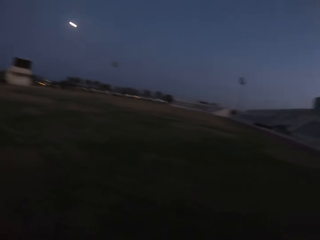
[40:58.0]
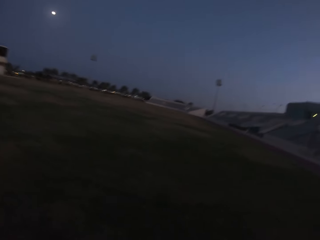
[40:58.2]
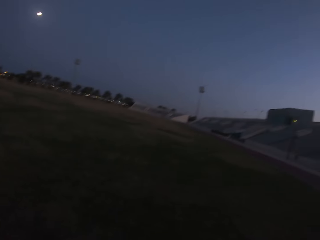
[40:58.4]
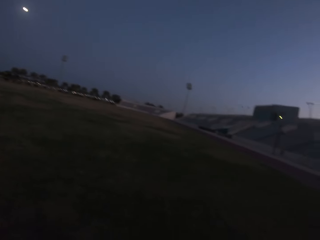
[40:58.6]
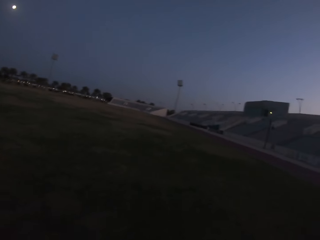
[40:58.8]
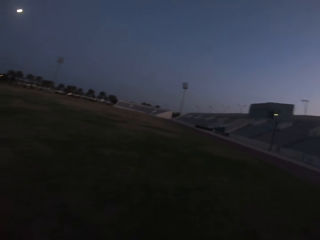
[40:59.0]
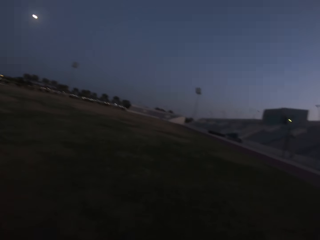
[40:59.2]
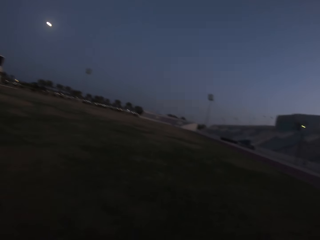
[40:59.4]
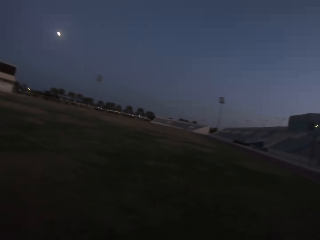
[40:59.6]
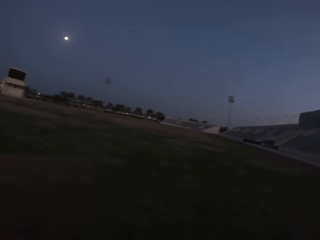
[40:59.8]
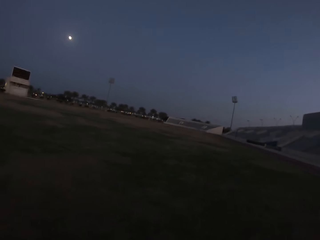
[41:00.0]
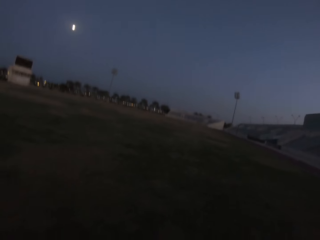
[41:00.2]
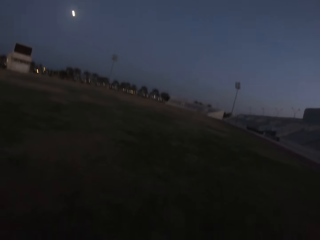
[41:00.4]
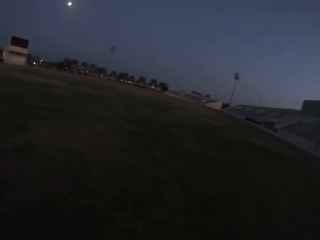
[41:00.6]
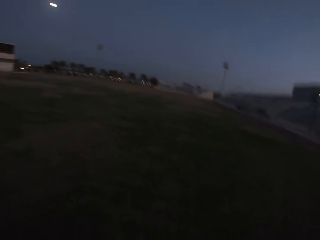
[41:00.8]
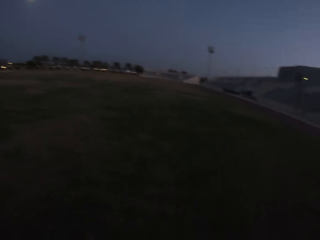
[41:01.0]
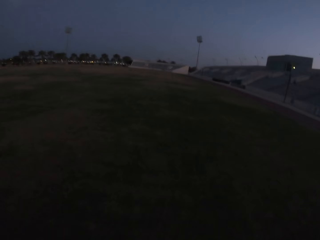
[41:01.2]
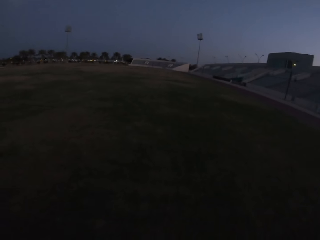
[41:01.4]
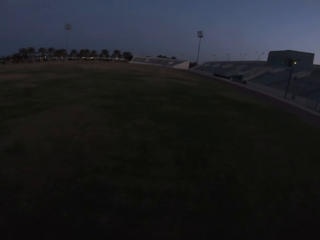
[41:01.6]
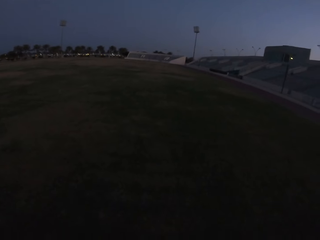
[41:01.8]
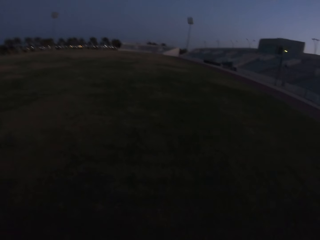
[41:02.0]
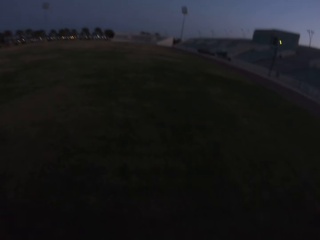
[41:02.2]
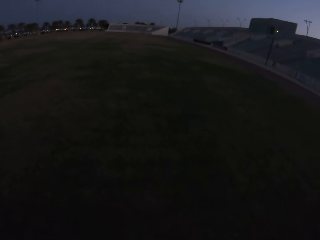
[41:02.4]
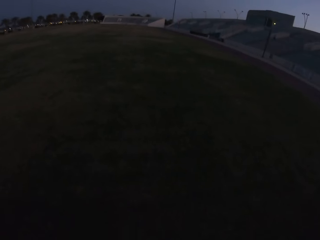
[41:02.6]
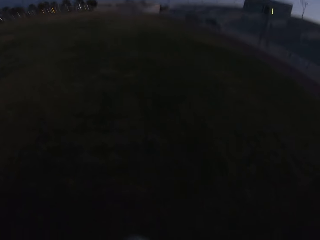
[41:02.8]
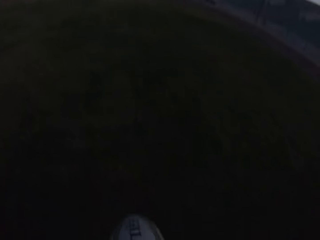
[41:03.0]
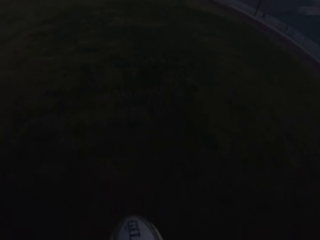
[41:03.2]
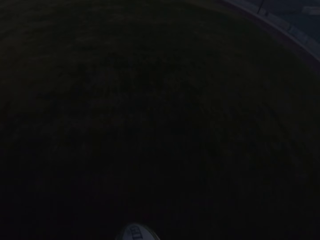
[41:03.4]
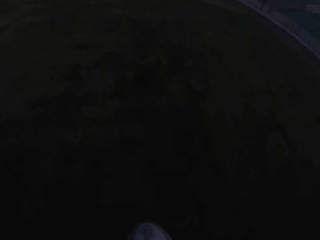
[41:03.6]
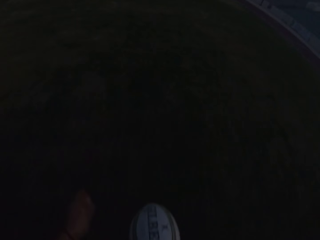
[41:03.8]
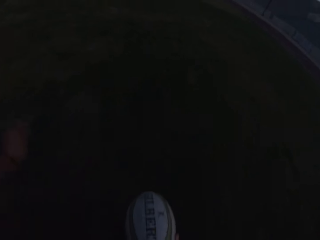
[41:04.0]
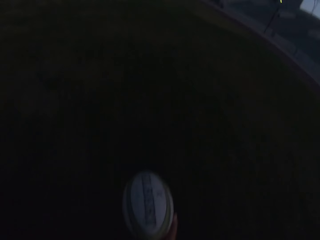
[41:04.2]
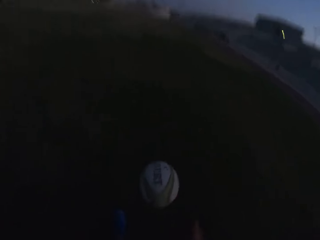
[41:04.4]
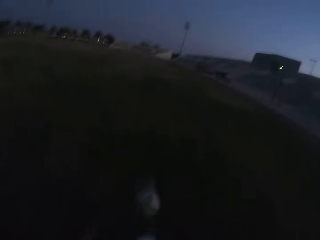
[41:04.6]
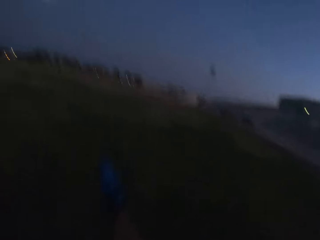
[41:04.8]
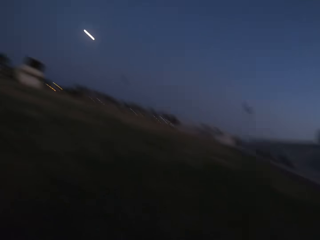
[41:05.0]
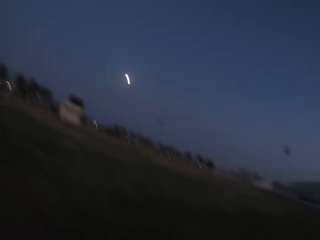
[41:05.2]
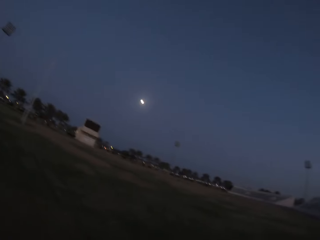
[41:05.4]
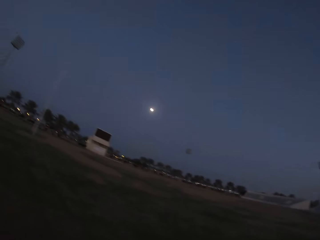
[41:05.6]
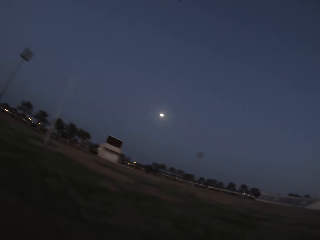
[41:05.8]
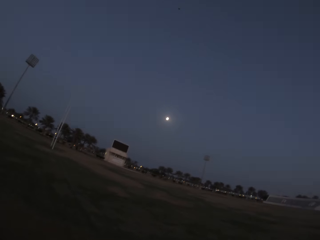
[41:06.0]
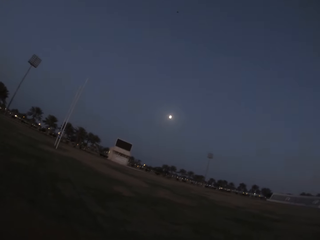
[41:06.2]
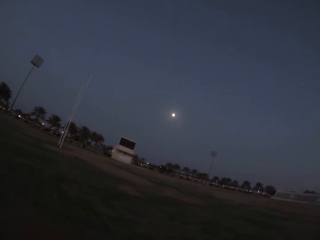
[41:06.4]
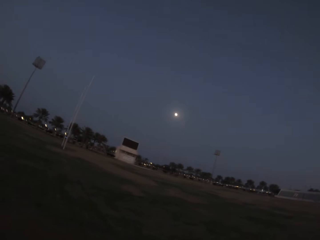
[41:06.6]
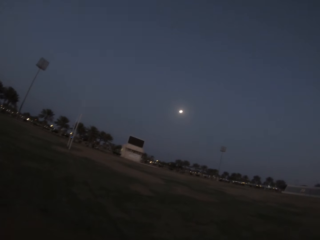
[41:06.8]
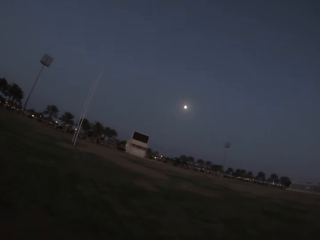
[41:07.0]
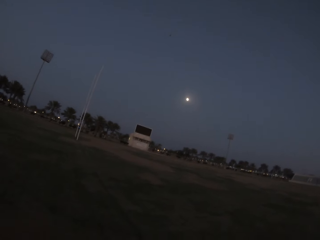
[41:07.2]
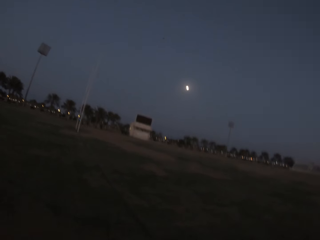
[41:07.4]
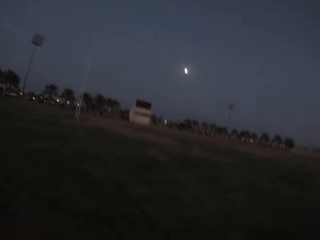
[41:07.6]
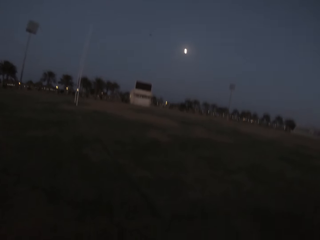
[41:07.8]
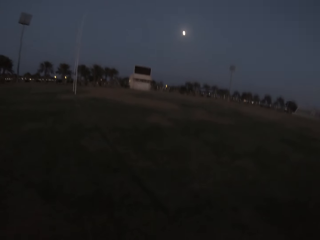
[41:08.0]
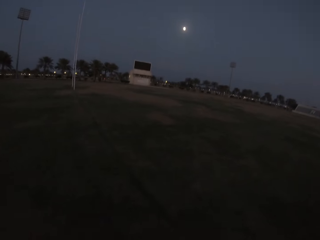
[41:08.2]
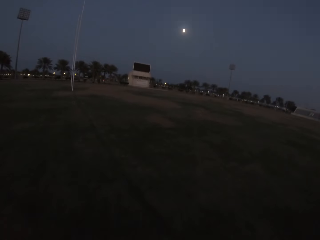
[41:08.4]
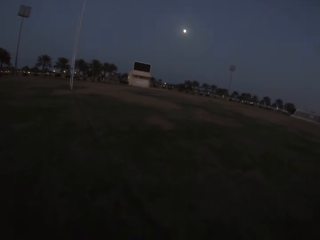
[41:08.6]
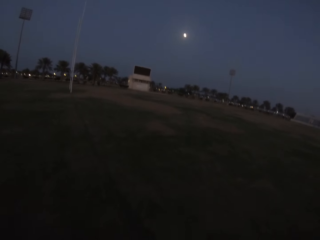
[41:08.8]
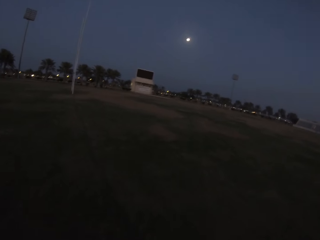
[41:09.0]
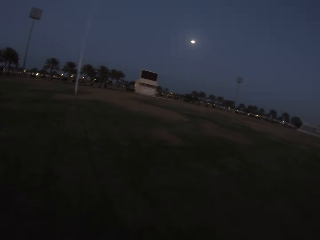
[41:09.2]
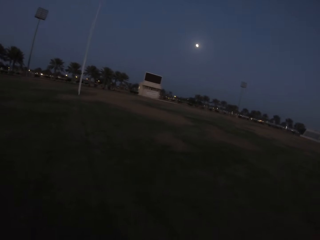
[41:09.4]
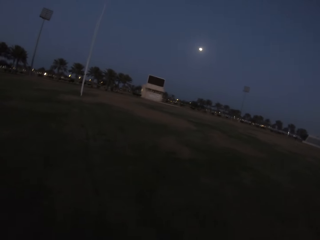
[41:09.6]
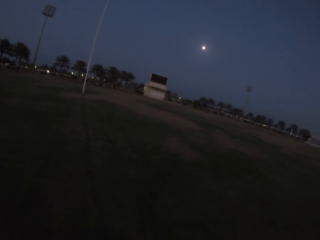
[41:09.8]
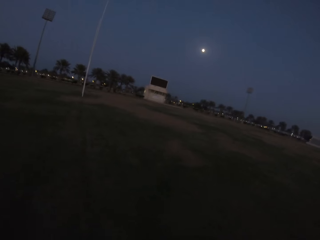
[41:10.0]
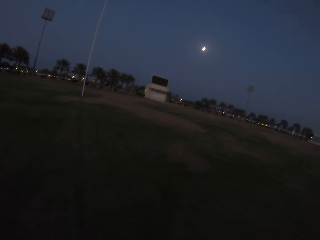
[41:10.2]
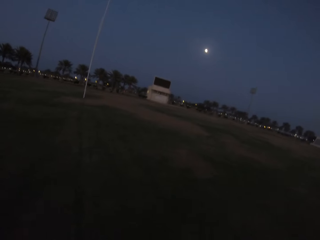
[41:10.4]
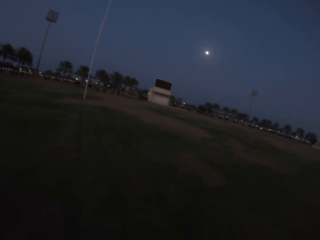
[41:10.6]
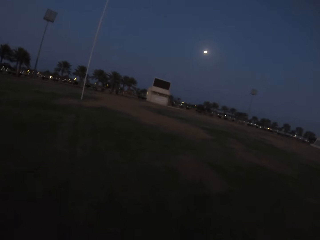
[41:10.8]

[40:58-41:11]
The camera wearer kicks the ball. They walk towards the ball.

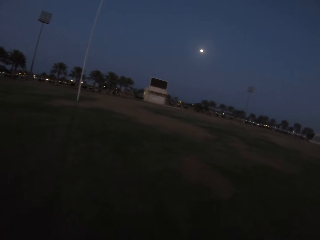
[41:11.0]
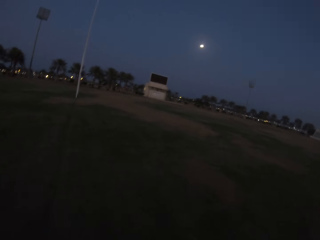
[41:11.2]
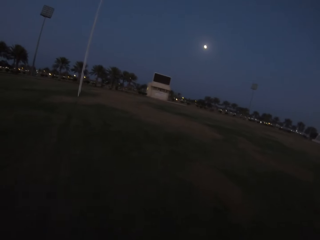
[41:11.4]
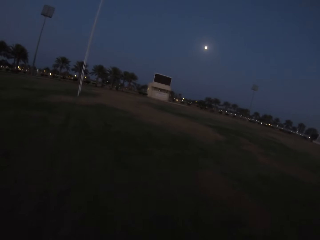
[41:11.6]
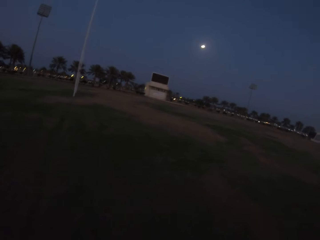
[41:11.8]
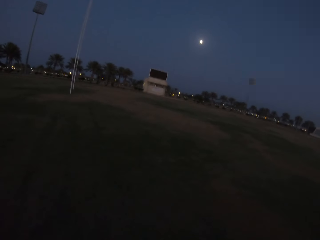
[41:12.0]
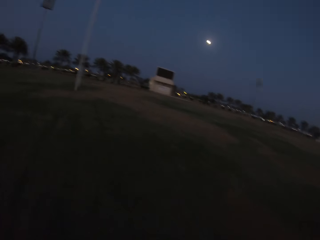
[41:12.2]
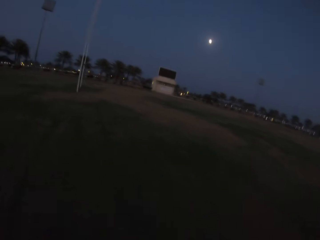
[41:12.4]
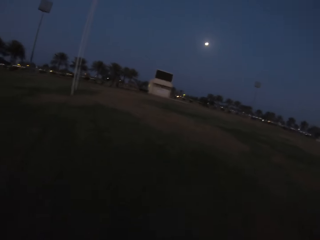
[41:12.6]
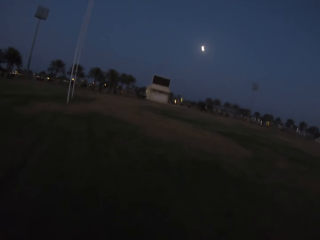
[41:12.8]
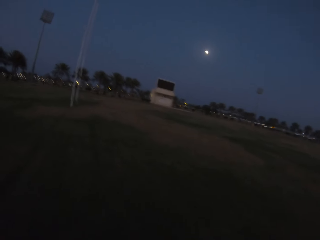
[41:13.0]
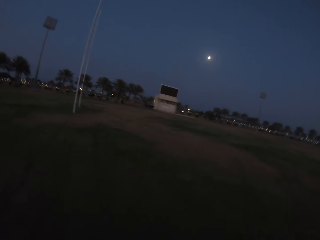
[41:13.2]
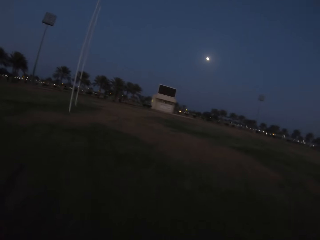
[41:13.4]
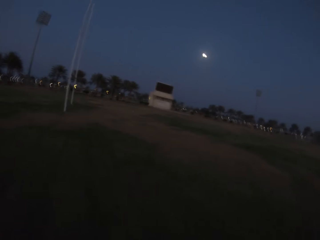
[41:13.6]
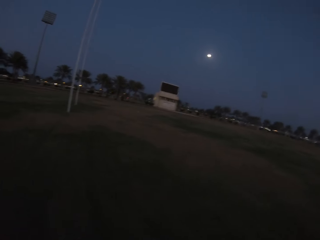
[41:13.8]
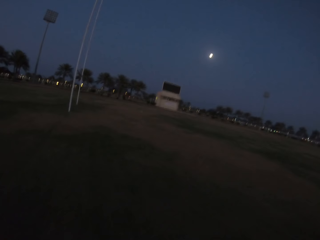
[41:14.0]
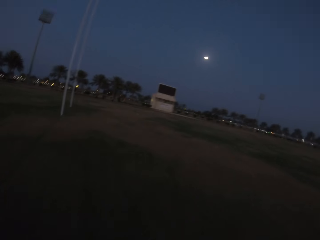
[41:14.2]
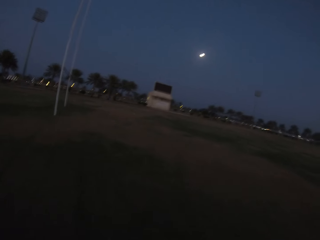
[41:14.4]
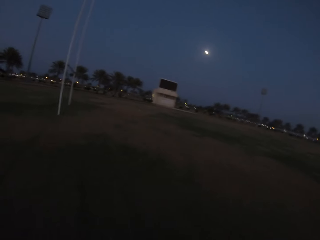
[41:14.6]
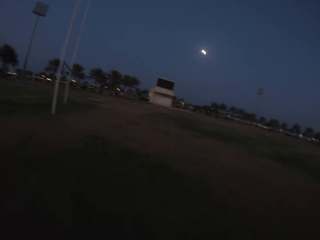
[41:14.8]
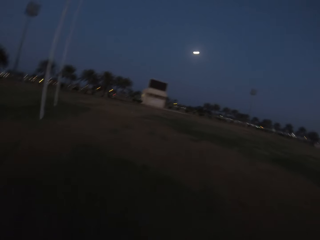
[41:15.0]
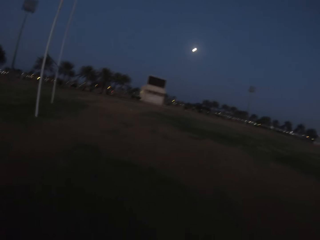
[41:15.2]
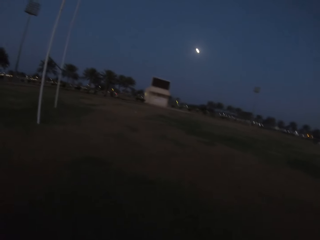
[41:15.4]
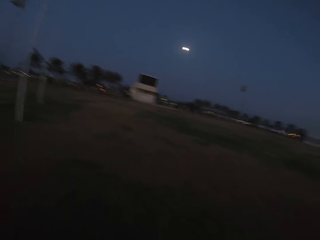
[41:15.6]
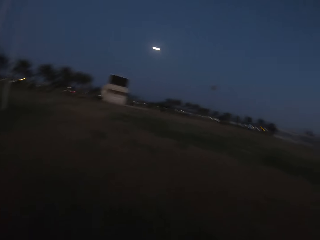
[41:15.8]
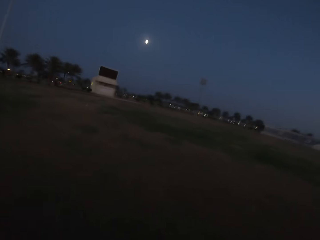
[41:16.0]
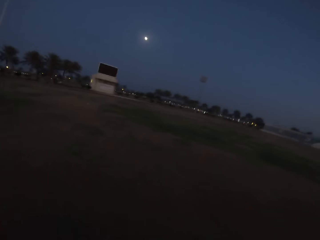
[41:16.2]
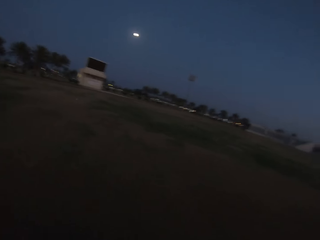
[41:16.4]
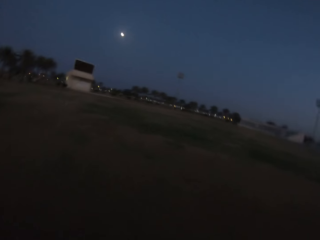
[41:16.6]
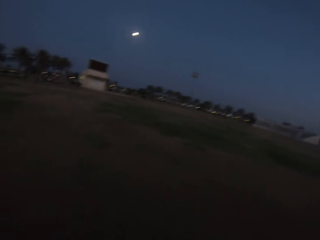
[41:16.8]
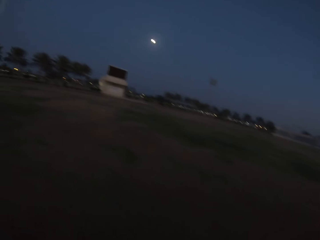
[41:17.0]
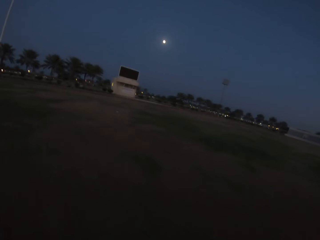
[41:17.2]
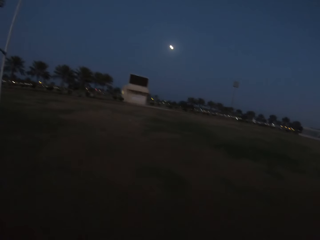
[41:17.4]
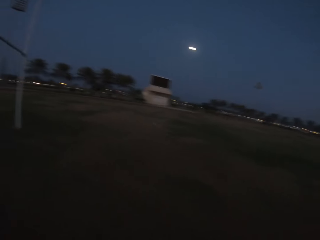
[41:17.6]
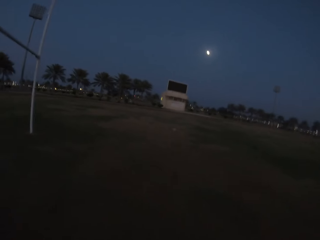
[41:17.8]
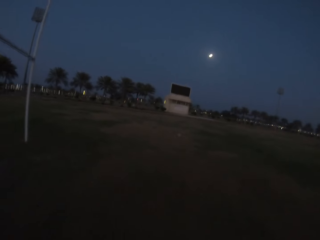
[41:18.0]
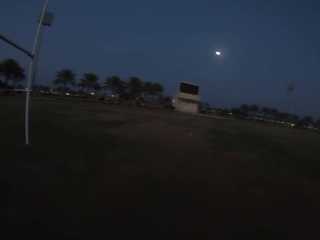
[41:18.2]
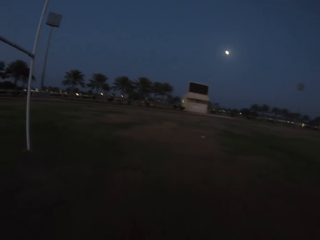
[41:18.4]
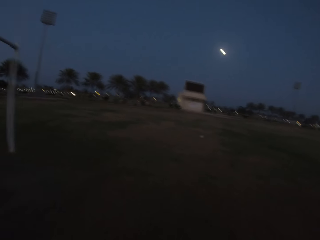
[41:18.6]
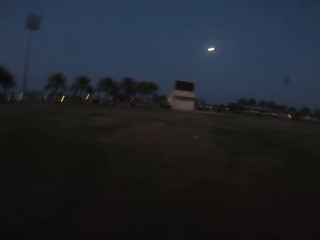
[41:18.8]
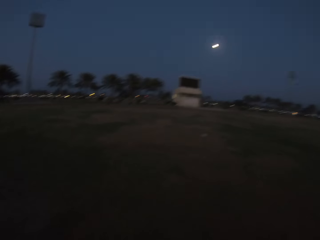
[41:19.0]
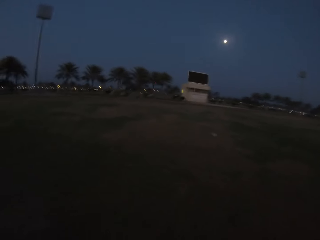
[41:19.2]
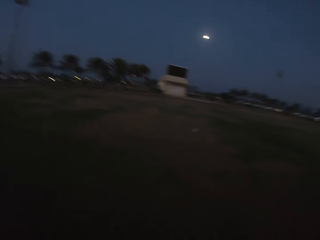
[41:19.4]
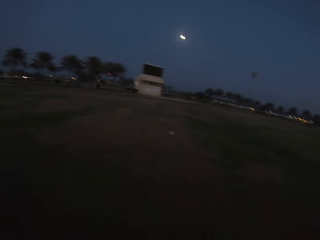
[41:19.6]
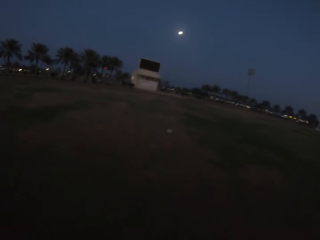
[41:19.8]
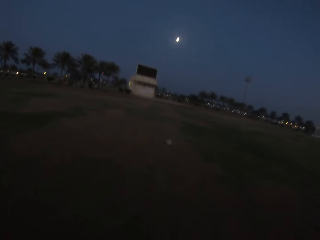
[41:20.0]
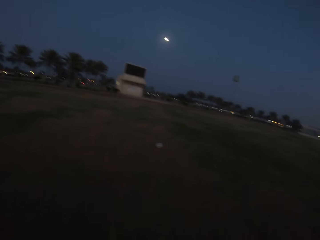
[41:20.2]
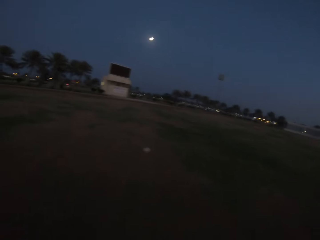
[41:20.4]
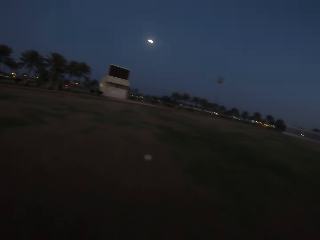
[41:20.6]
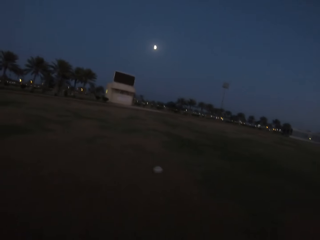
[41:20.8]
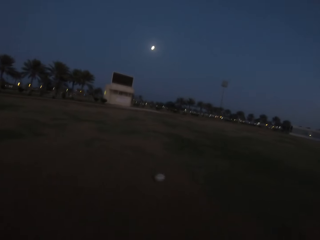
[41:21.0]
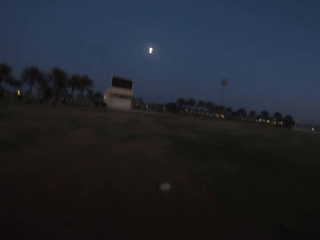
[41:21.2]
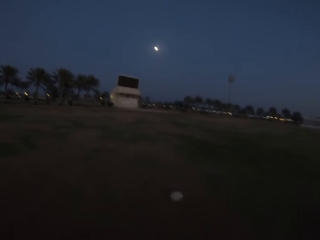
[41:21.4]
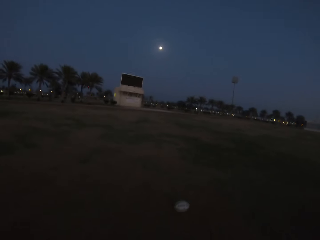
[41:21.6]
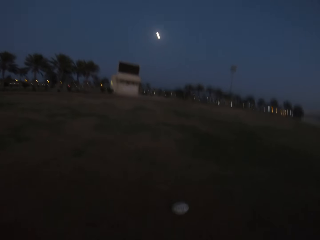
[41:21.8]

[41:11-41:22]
The camera wearer walks towards the ball.
